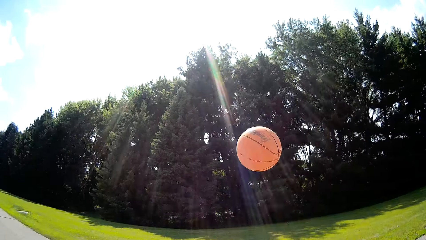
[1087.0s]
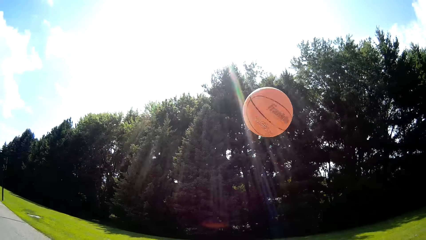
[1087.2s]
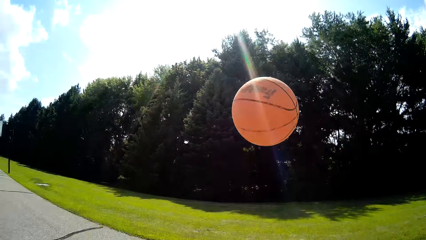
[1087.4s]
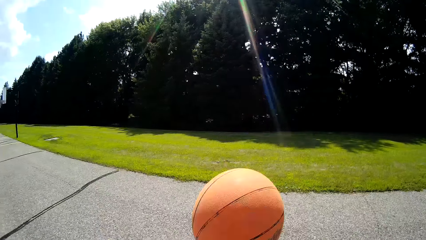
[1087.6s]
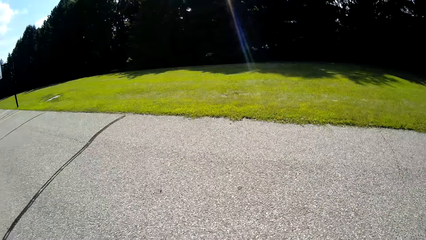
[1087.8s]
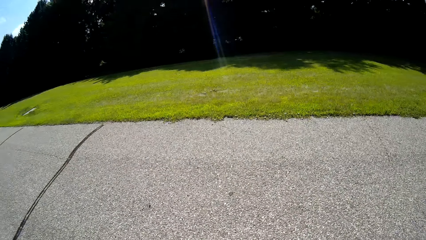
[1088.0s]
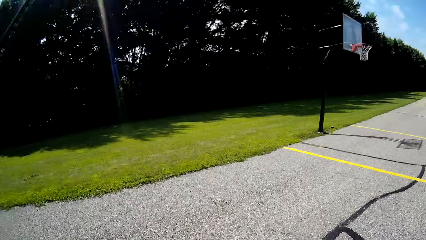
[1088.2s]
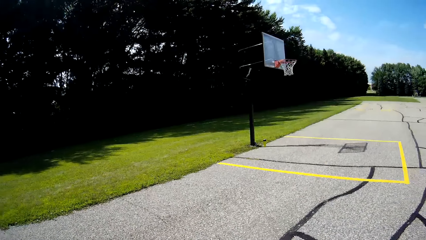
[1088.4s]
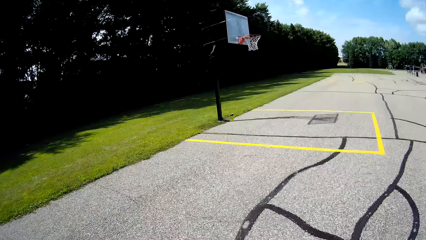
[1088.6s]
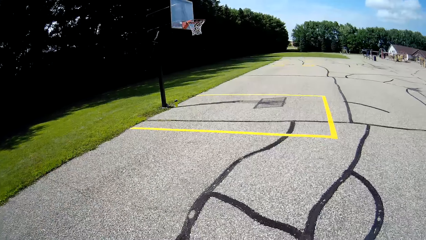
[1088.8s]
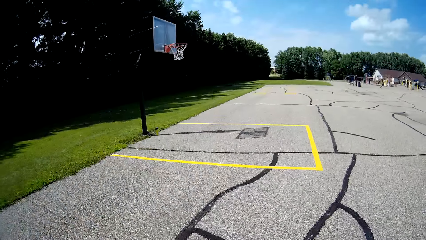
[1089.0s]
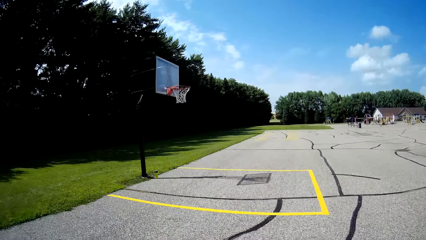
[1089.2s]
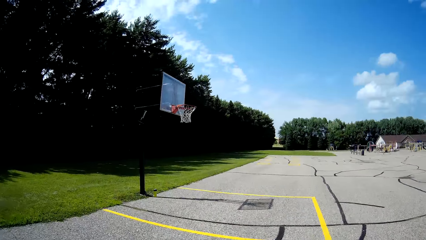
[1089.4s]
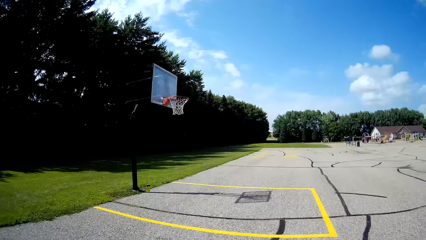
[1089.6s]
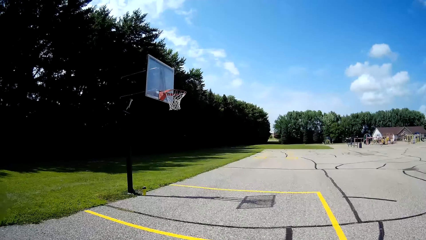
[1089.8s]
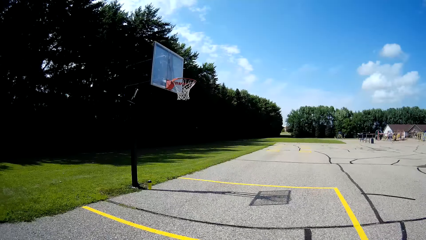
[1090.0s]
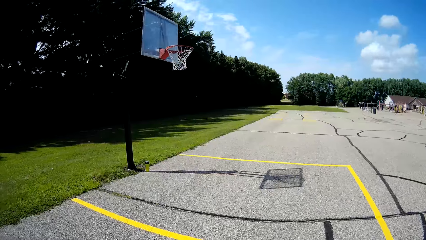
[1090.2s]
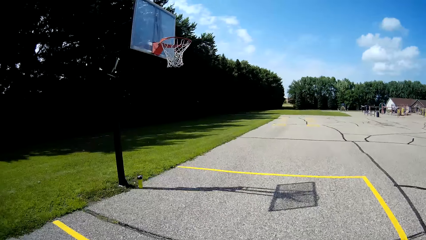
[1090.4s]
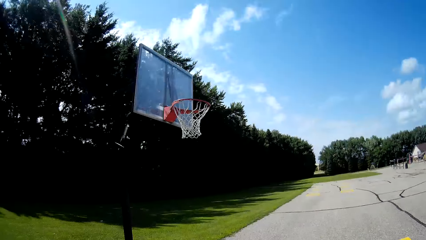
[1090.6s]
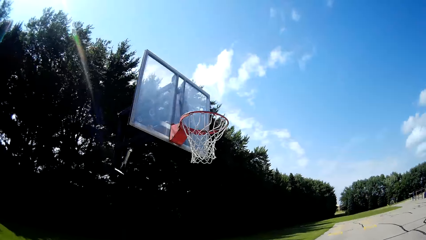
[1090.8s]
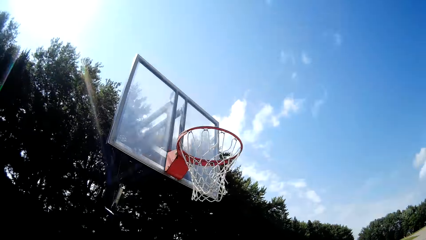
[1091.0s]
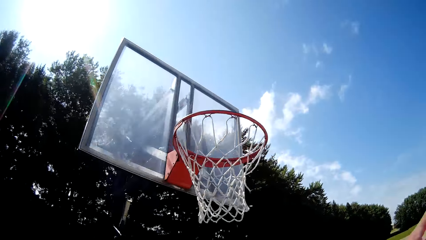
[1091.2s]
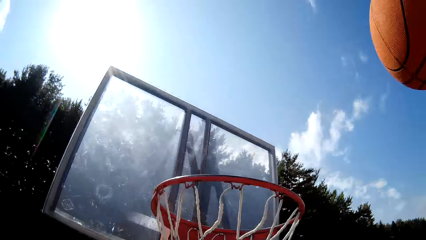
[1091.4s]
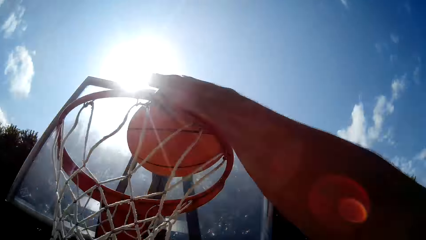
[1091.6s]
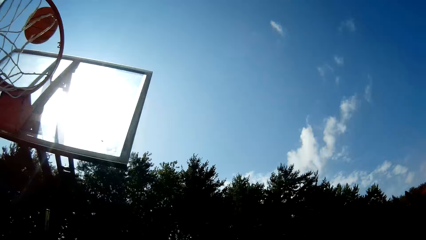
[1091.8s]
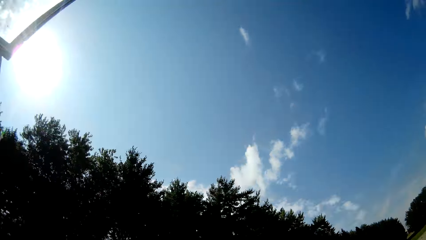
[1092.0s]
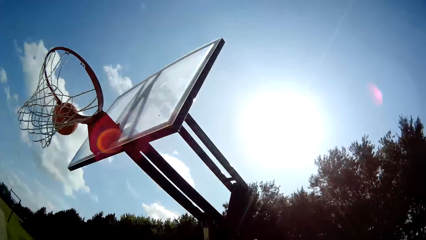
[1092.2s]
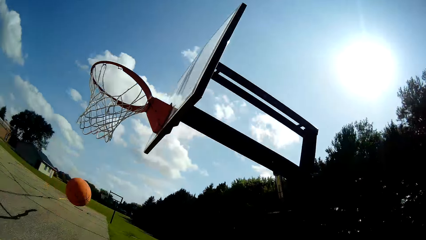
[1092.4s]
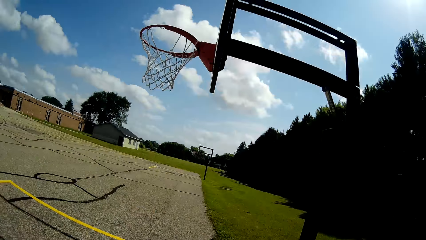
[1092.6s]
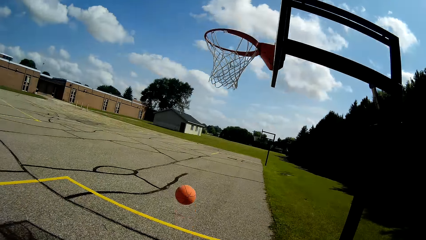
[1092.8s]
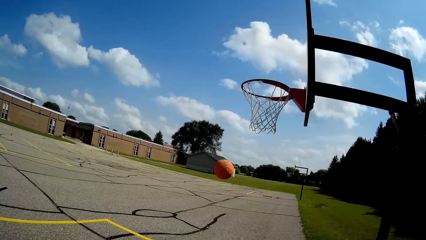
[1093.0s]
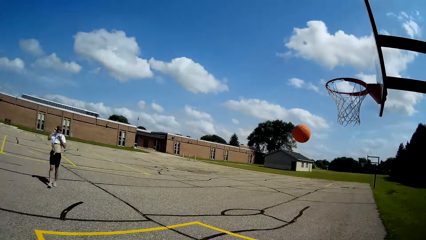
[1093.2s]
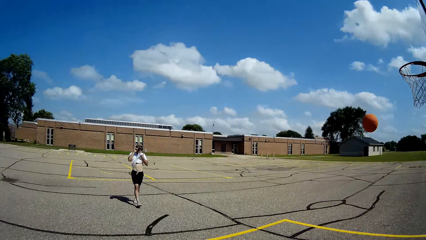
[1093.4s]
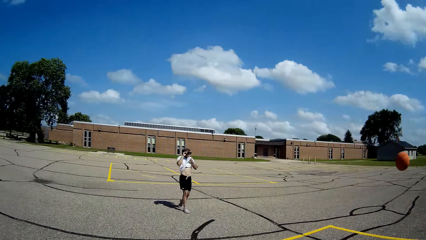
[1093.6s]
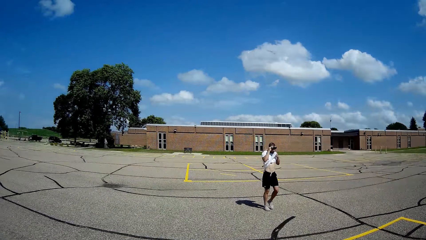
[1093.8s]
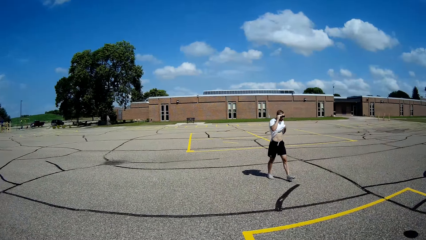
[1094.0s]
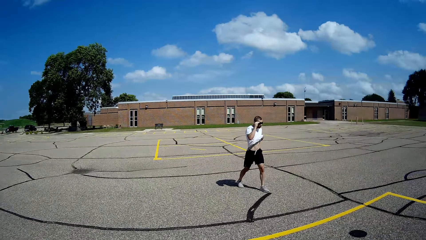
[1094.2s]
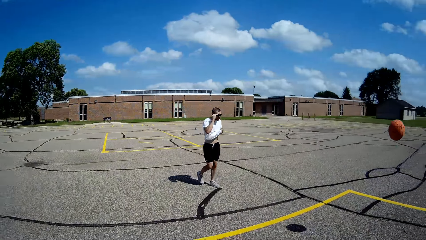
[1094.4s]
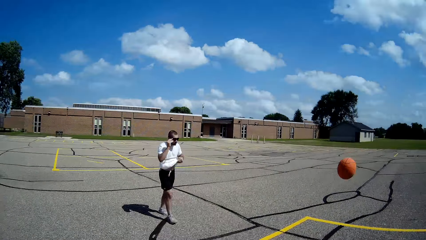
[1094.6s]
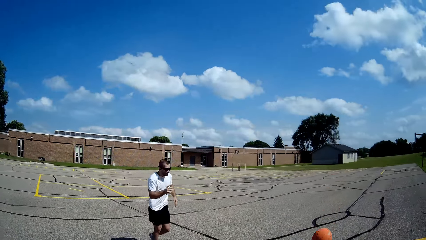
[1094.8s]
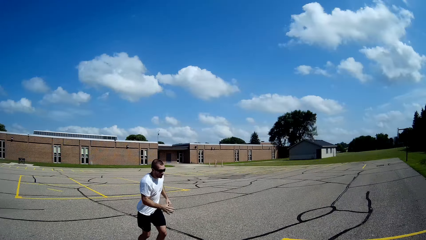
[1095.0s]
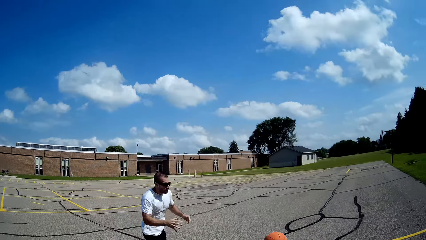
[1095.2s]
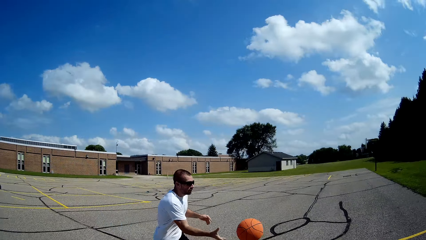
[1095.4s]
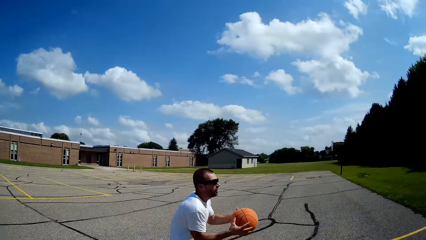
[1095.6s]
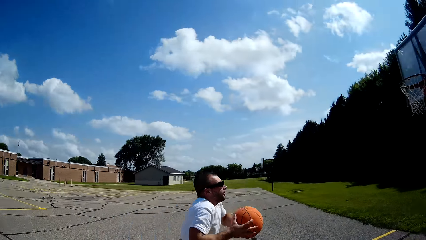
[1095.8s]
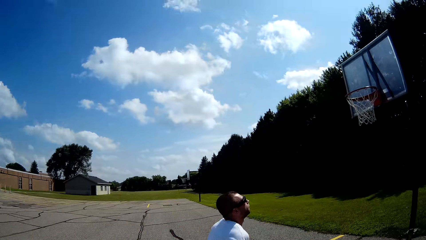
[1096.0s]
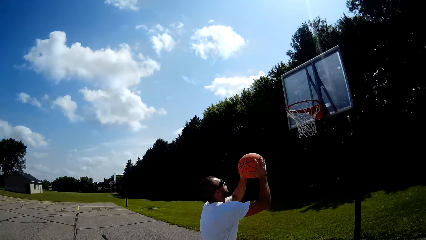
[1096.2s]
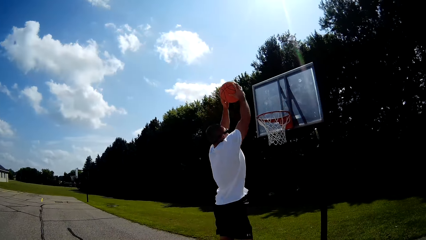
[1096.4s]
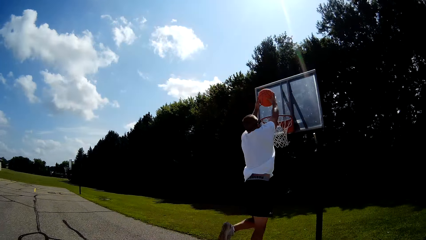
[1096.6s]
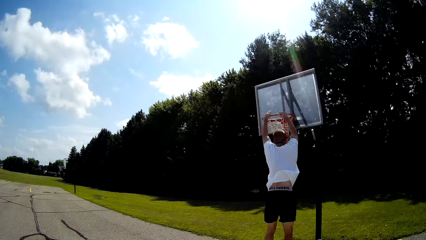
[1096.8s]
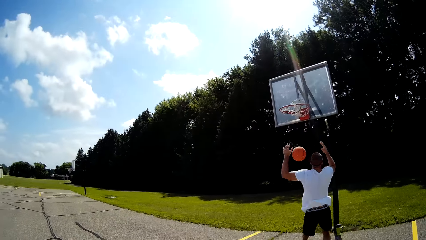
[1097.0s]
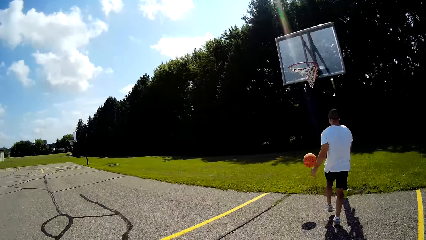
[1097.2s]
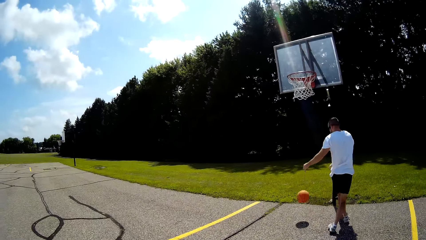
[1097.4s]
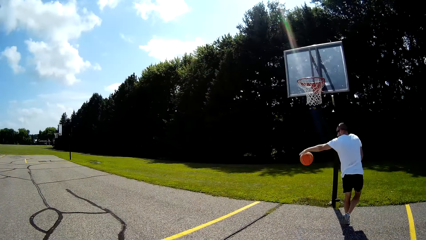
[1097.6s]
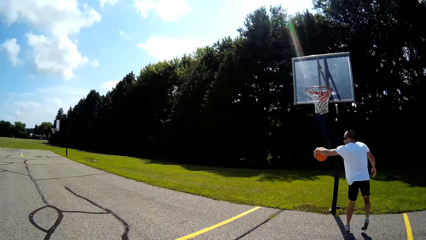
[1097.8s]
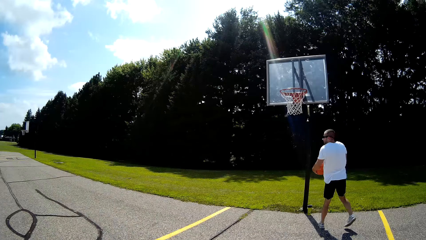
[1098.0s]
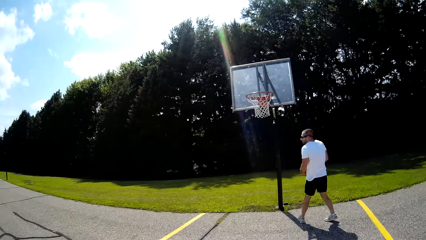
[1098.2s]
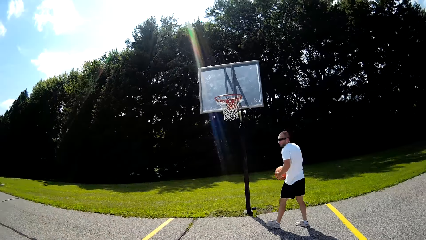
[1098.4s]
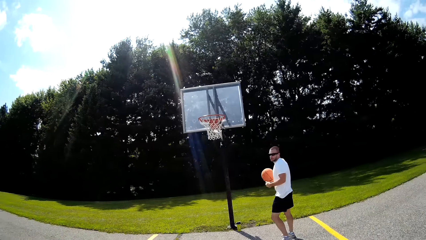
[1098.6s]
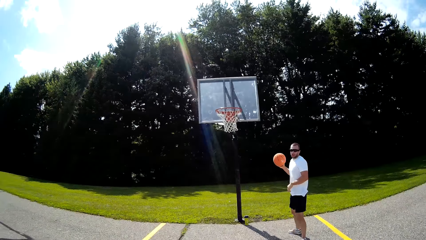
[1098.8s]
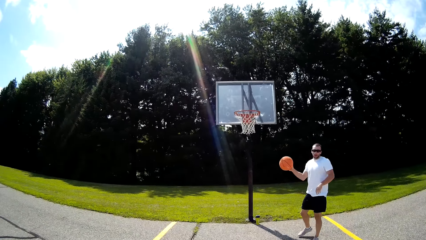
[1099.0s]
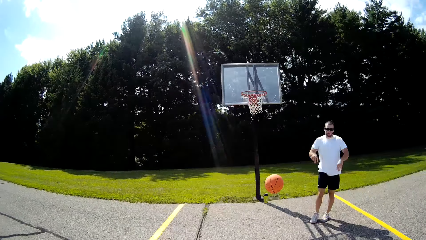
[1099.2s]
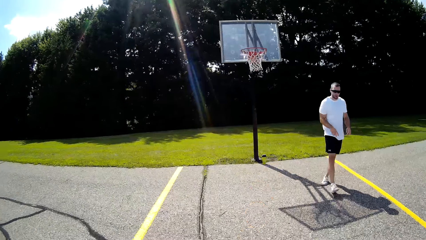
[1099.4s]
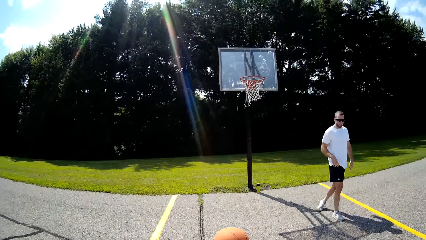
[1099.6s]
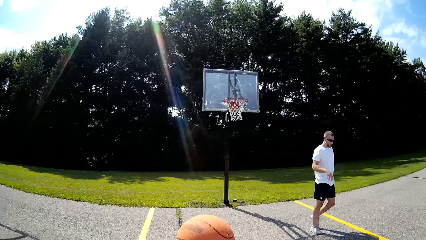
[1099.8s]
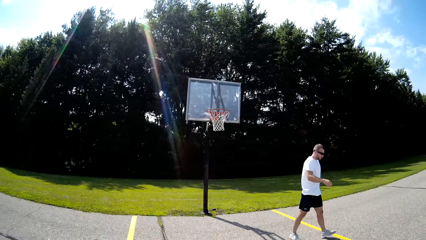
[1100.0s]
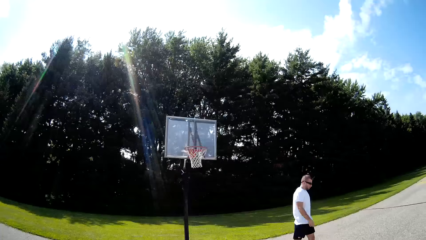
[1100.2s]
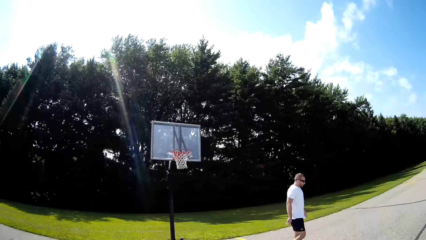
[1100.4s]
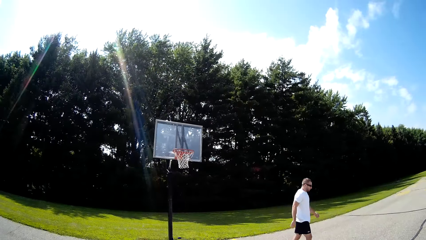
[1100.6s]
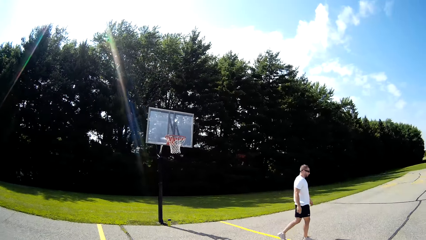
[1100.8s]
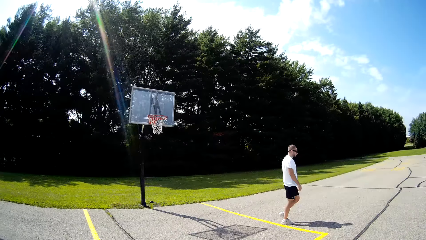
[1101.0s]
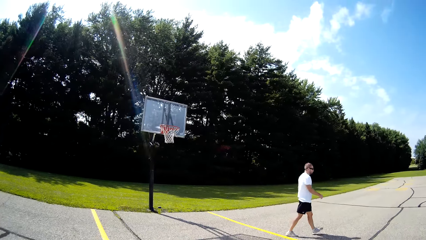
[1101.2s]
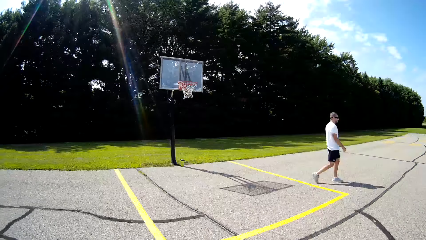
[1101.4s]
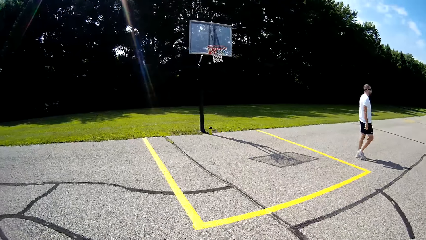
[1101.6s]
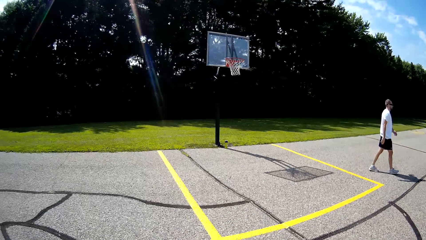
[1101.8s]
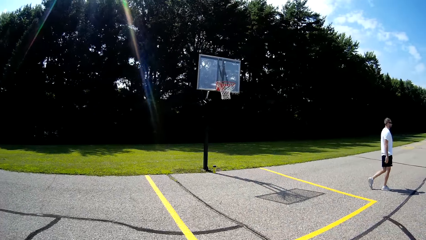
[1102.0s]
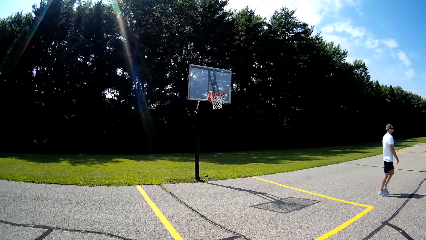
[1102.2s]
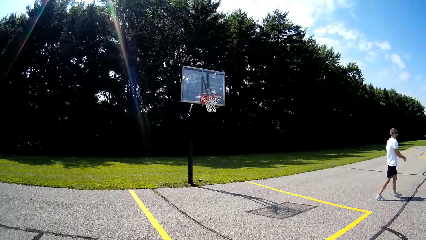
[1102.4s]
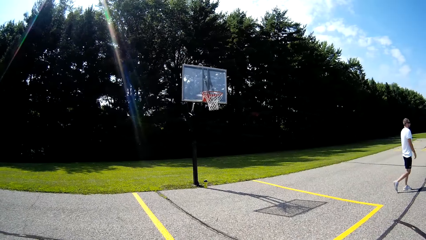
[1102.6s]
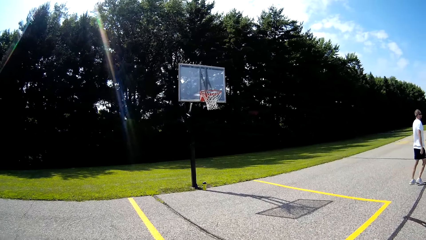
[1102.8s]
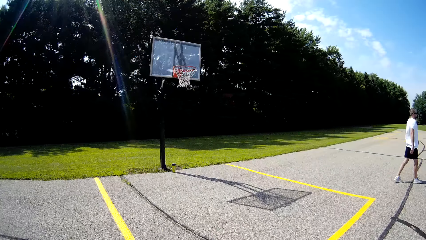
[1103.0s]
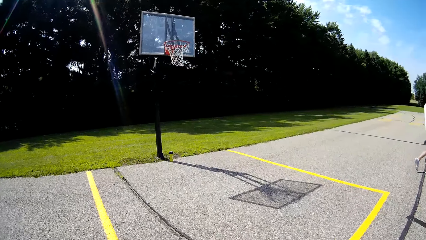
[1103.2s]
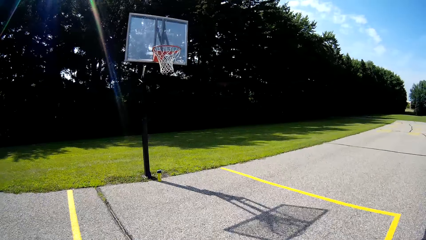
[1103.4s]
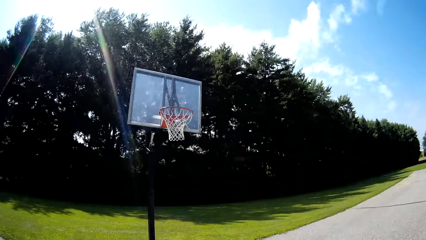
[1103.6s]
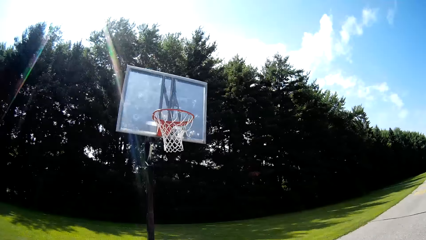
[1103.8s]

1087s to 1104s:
The camera wearer catches the ball. They bounce the ball. They throw the basketball into the basketball ring. A man moves towards the ball, catches the ball, throws the ball in the basket, and catches the ball. The camera wearer receives the ball from the man. The man throws the ball to the camera wearer. The camera wearer hits the ball on the ground.
